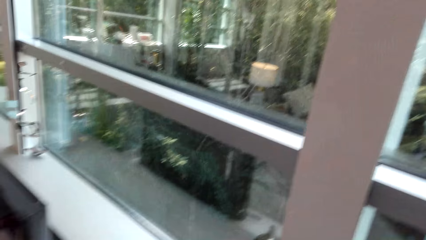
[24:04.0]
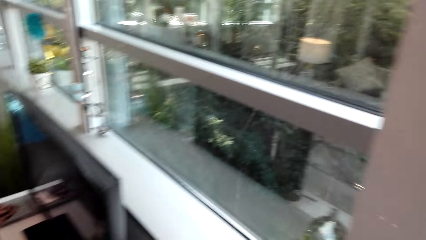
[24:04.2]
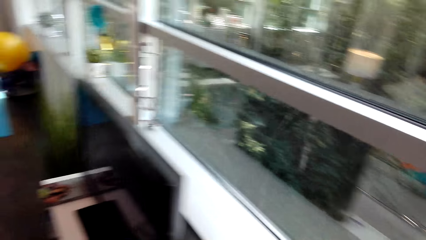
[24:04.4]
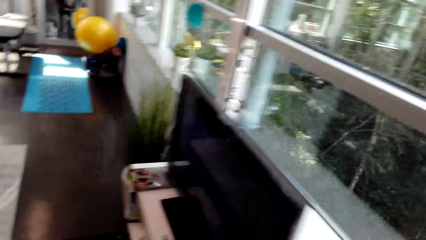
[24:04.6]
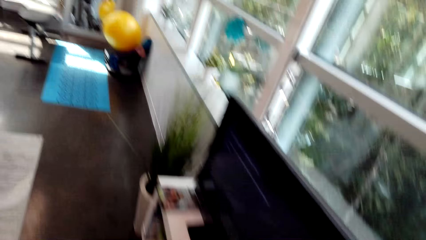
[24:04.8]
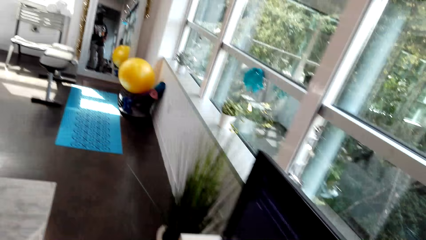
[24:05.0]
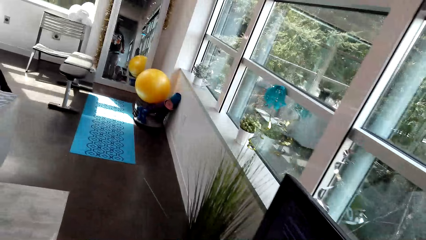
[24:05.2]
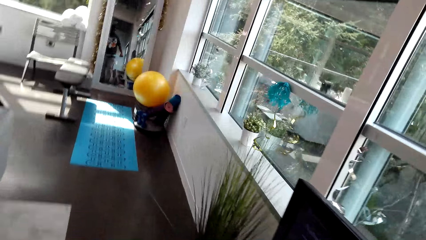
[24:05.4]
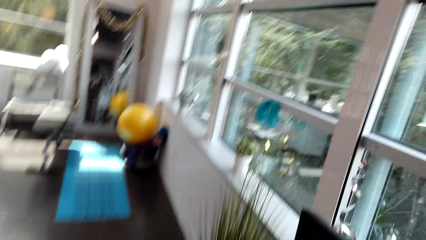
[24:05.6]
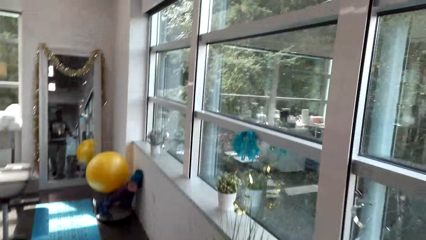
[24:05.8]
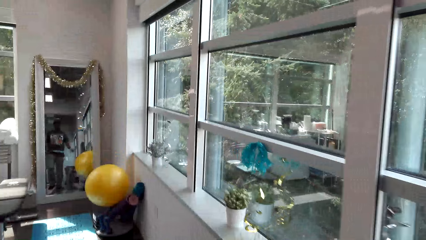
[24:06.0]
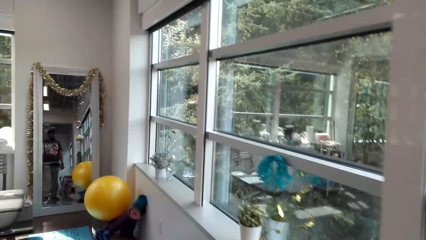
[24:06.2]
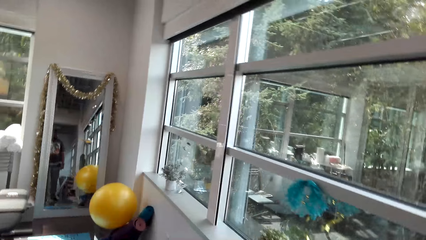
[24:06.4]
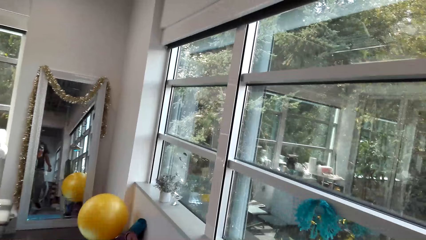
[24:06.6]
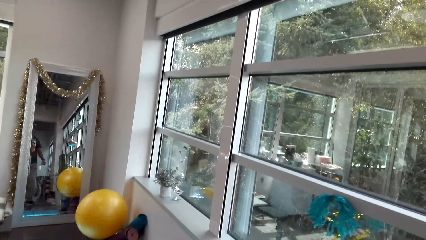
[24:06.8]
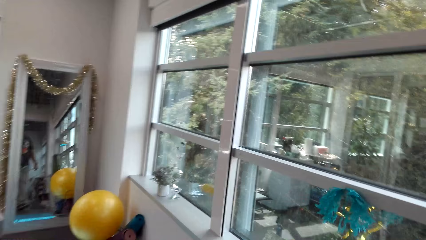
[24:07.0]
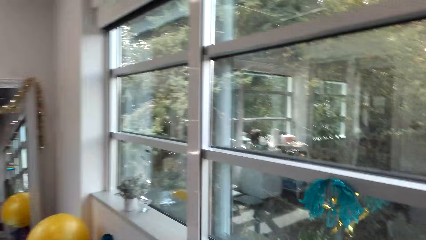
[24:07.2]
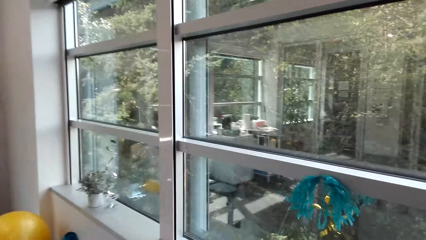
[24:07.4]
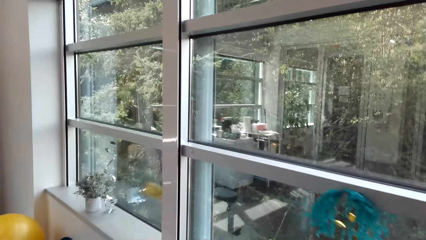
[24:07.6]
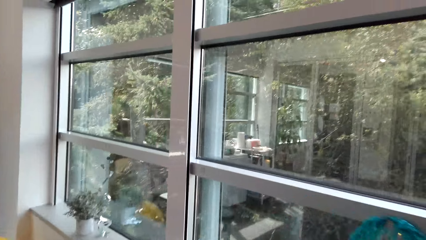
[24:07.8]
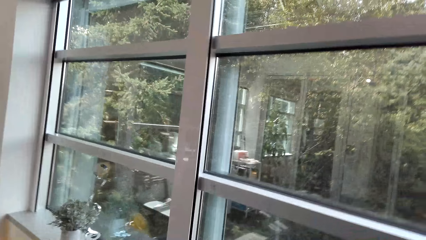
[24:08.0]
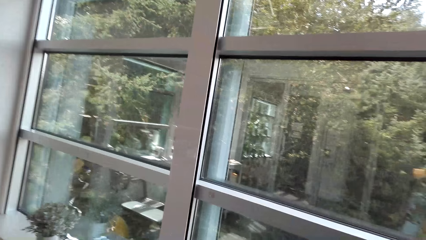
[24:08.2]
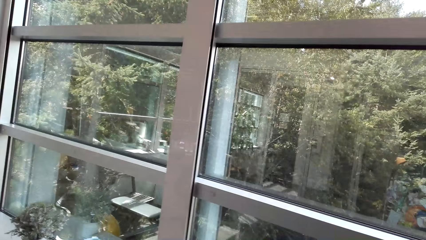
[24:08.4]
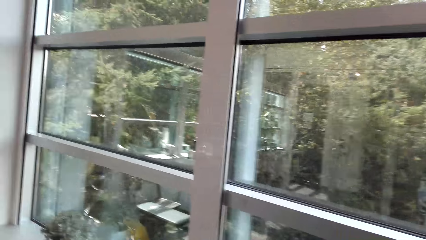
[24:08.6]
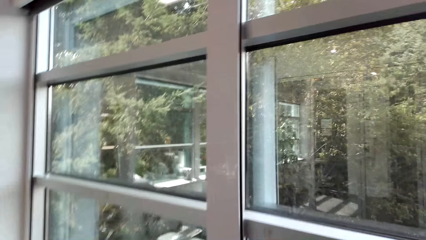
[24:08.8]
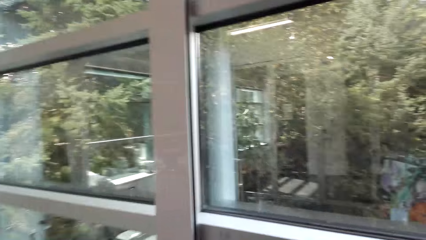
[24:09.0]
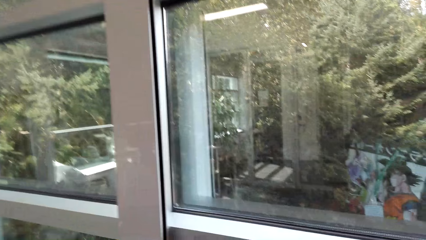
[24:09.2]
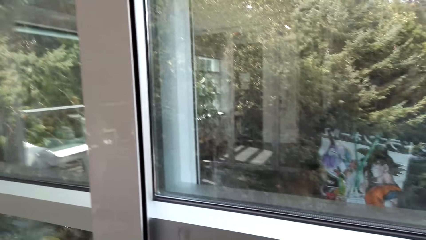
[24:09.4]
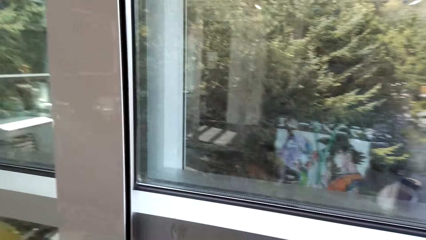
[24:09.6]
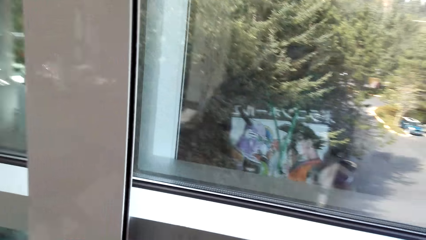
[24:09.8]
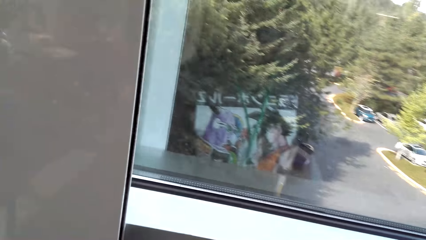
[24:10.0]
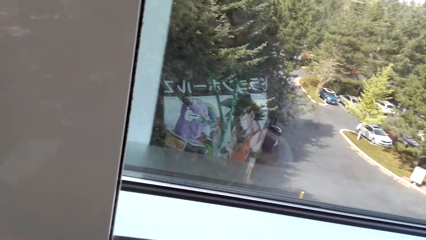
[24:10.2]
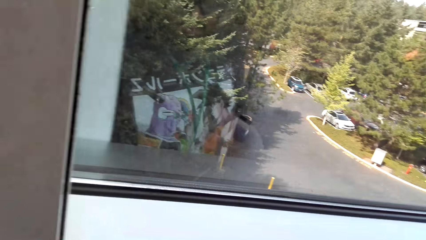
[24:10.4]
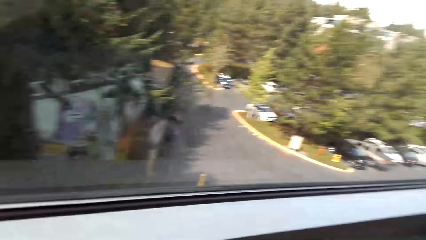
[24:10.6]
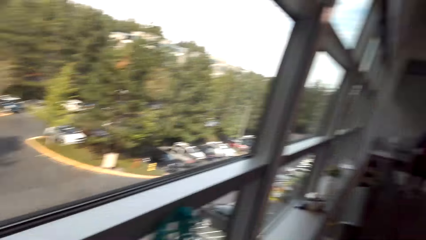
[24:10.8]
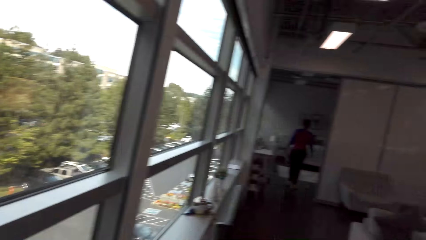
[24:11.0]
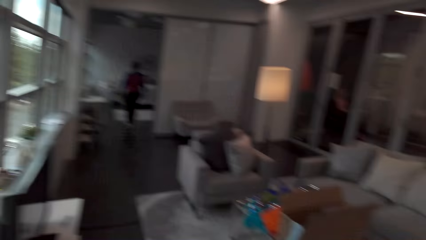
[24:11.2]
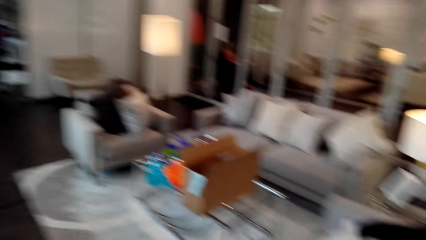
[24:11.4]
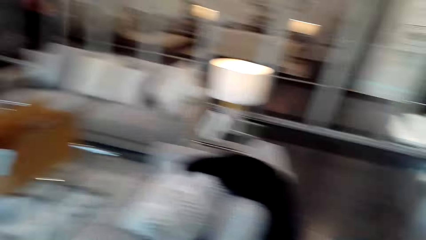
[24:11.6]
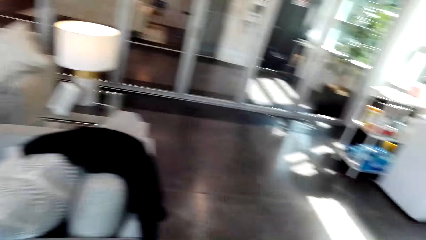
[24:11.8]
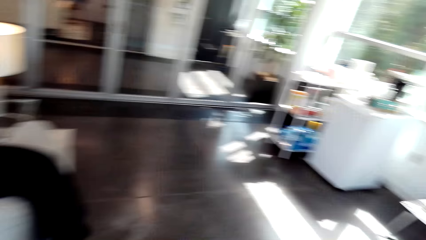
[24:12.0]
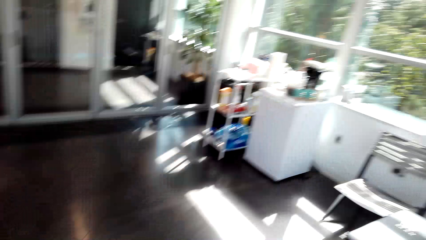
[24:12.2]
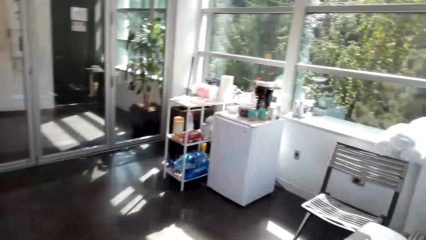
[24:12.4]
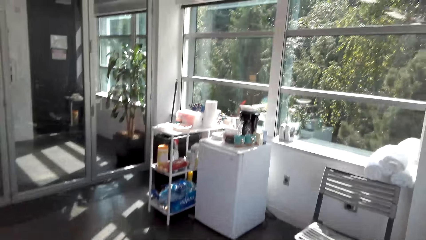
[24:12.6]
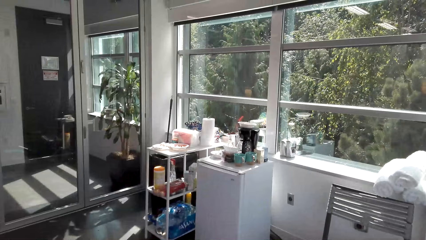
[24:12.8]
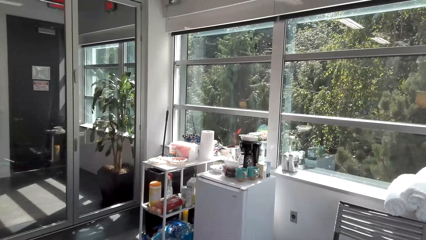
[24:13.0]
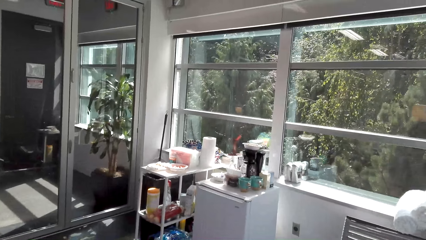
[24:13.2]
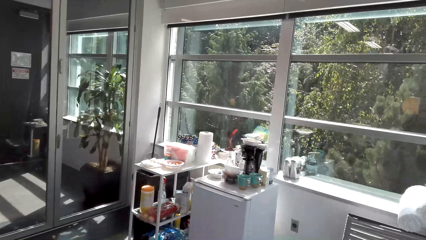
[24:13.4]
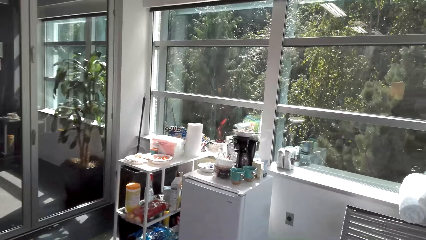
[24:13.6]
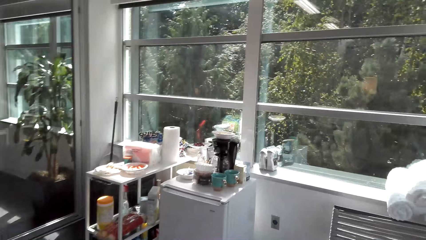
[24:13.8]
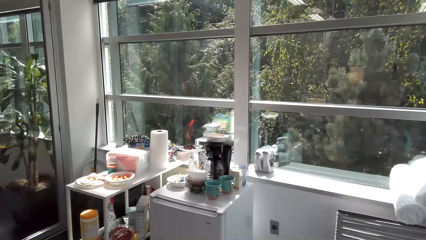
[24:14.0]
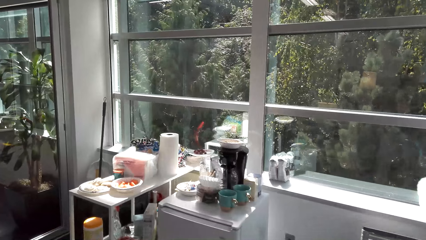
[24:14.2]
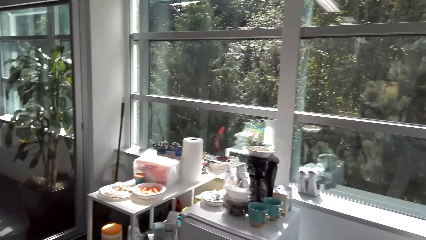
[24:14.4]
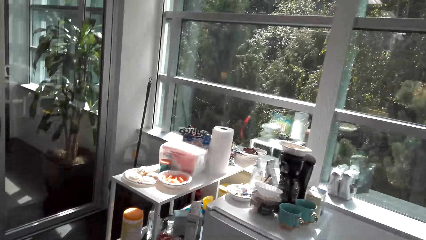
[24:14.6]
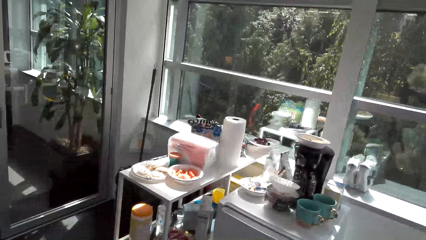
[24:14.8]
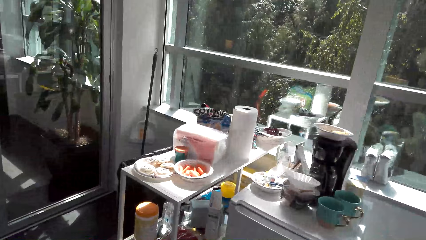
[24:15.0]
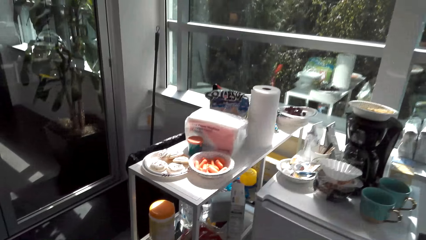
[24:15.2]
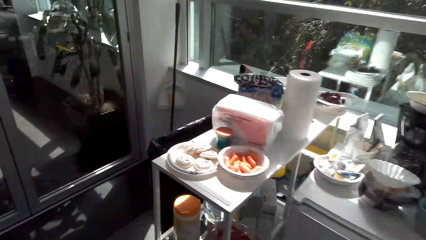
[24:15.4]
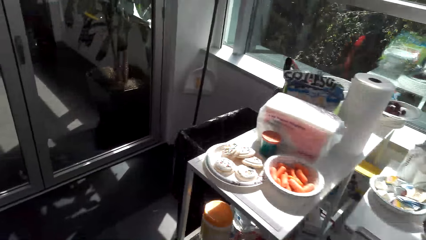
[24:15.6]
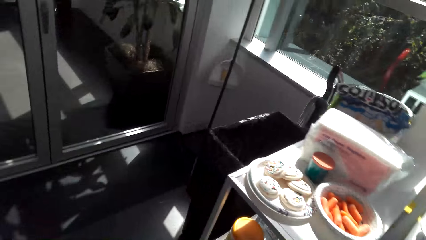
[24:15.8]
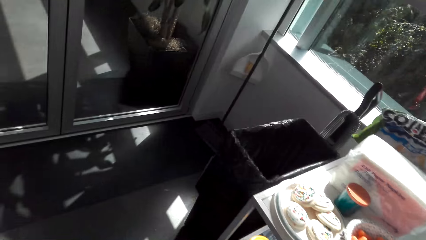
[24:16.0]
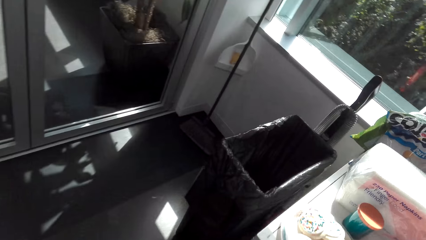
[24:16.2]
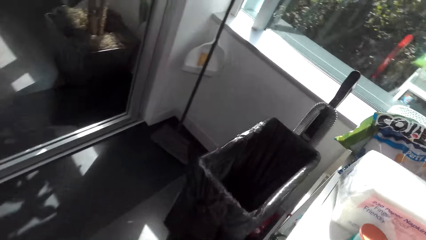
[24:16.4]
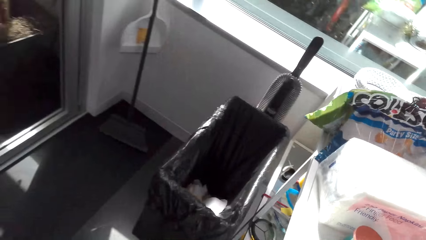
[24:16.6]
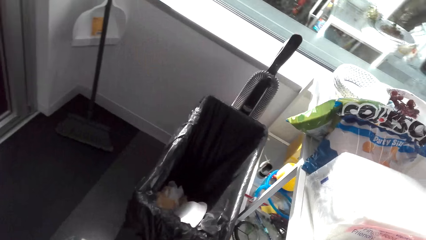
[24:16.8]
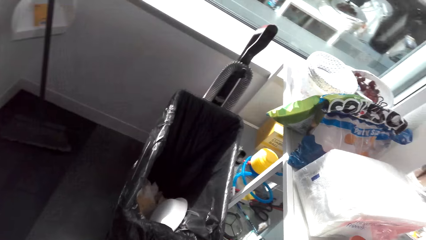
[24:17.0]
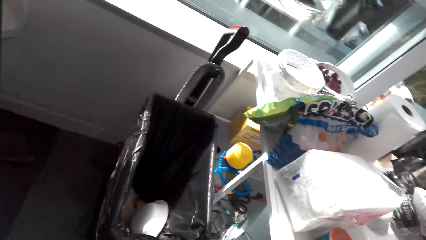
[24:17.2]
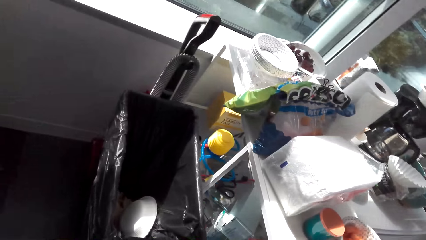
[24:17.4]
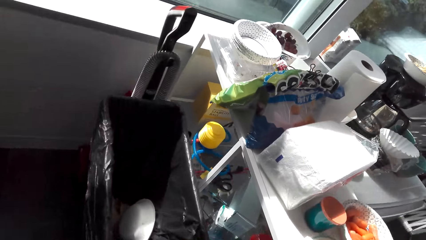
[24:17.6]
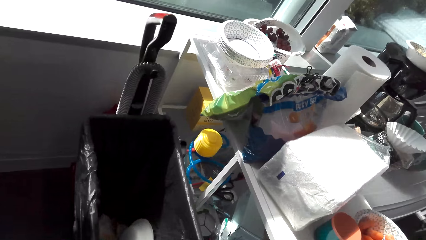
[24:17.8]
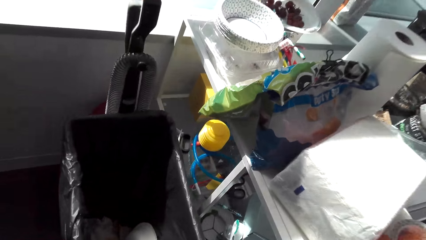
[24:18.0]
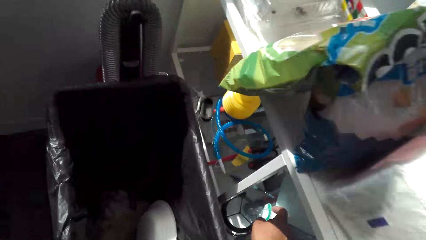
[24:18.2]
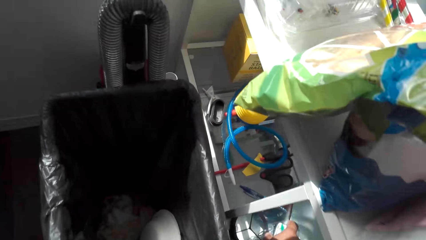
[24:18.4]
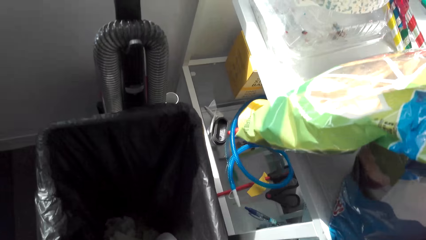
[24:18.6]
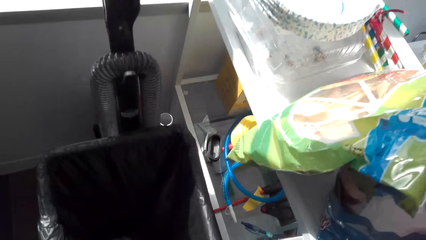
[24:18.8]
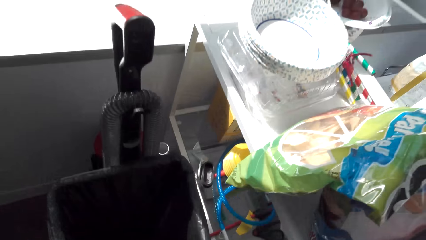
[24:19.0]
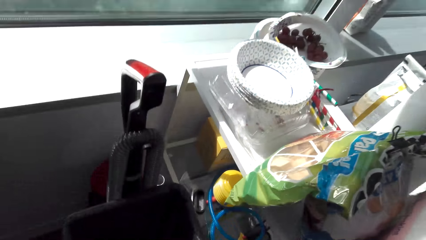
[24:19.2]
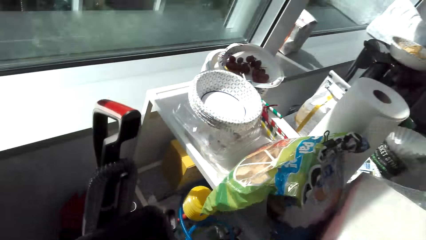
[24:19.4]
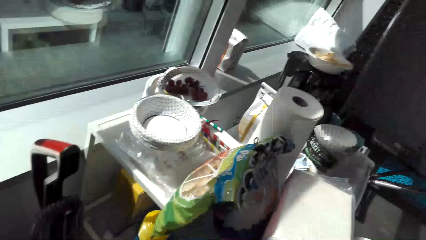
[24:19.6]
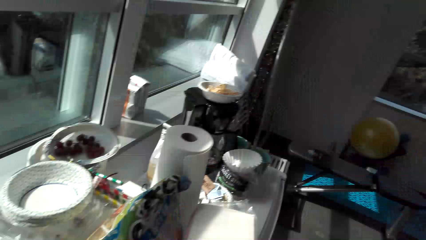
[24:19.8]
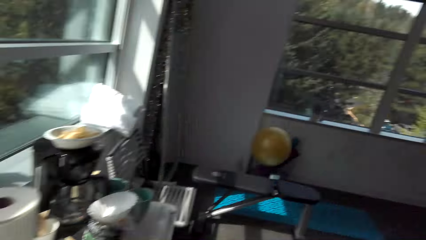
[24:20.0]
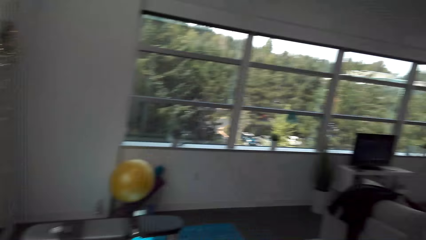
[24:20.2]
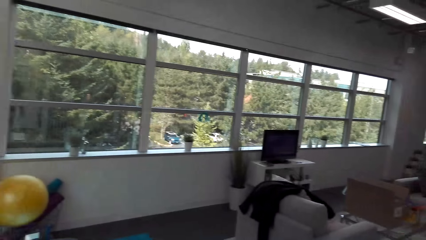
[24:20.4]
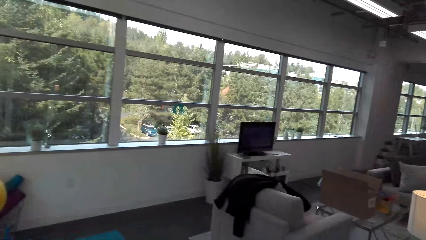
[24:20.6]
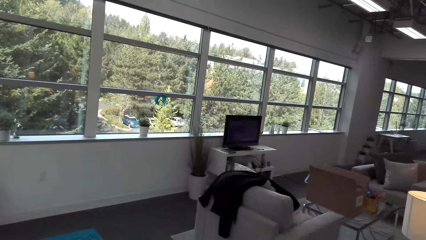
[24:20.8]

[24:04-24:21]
The camera wearer speaks. They look around. They move.
